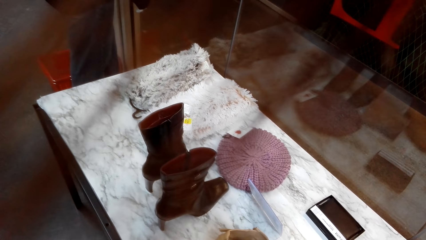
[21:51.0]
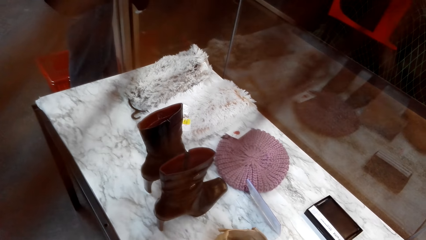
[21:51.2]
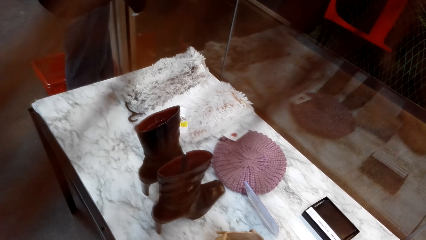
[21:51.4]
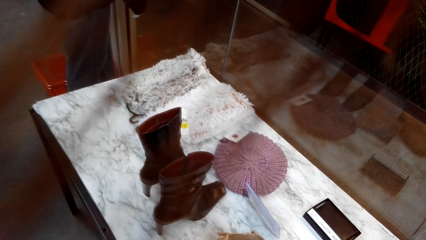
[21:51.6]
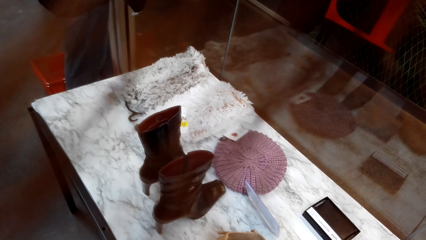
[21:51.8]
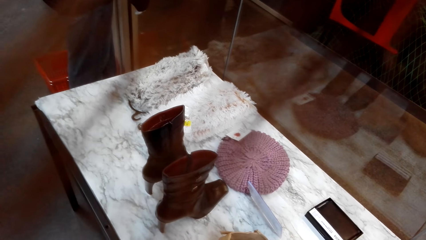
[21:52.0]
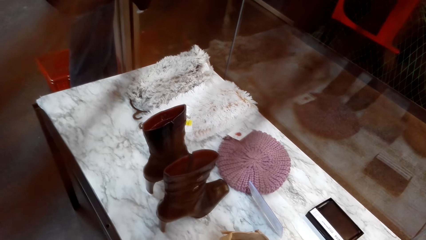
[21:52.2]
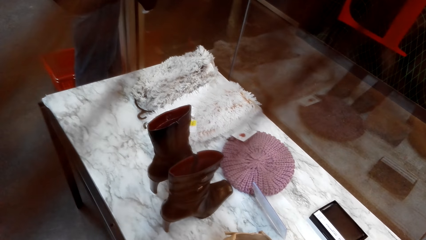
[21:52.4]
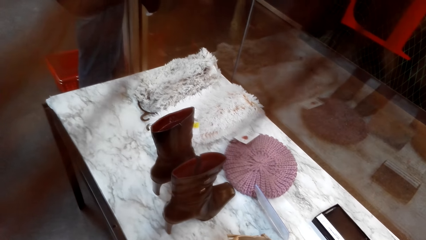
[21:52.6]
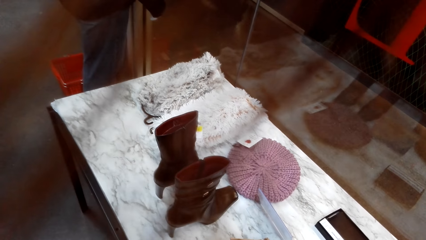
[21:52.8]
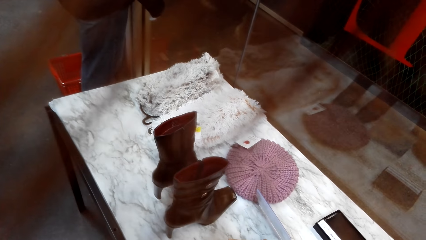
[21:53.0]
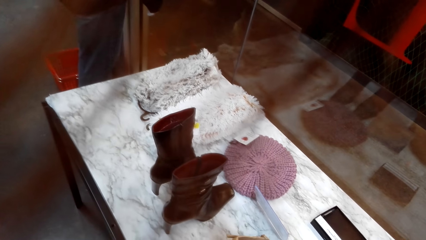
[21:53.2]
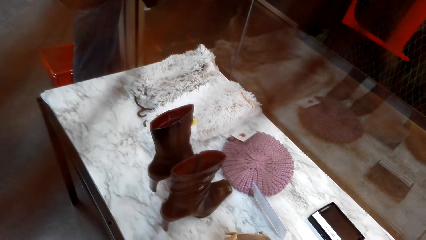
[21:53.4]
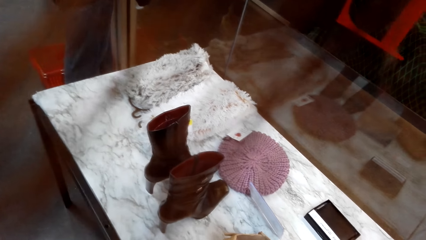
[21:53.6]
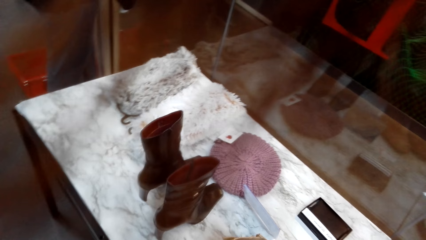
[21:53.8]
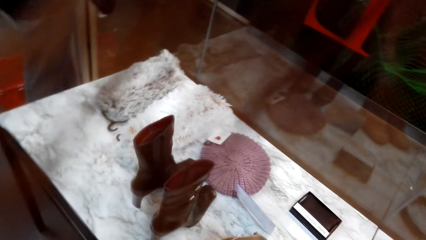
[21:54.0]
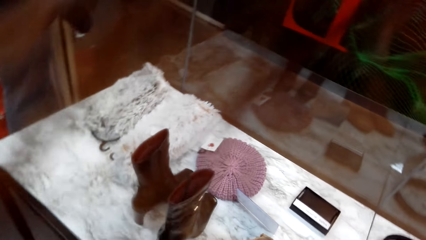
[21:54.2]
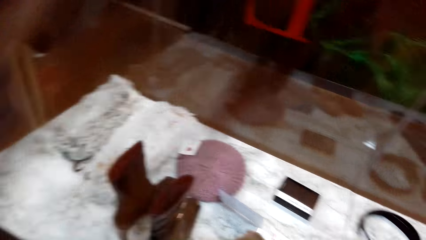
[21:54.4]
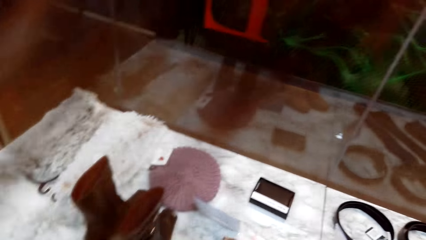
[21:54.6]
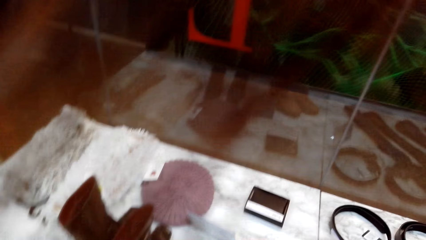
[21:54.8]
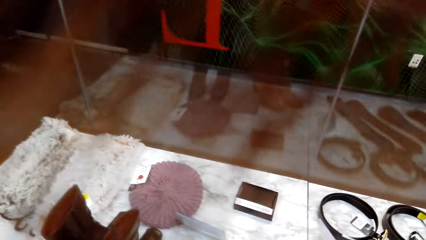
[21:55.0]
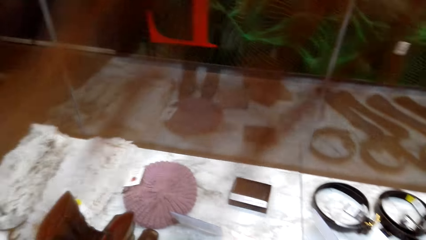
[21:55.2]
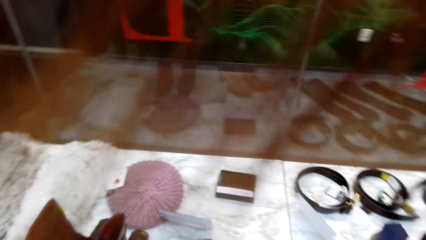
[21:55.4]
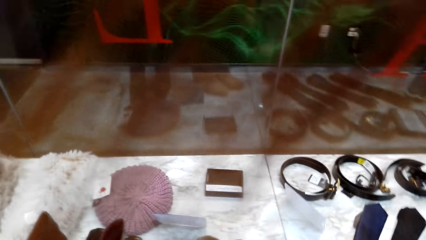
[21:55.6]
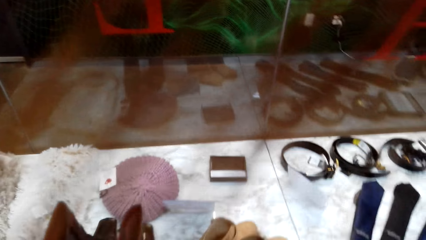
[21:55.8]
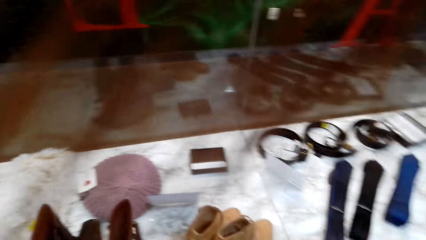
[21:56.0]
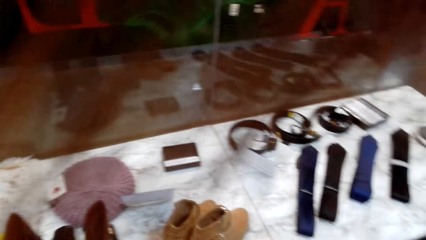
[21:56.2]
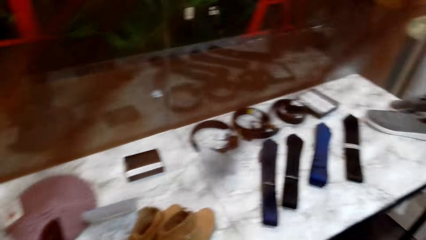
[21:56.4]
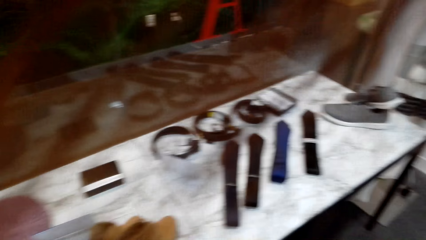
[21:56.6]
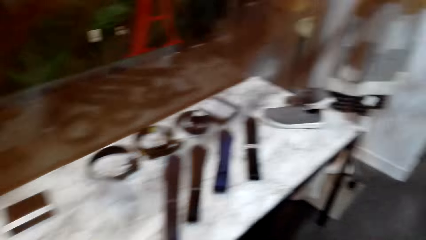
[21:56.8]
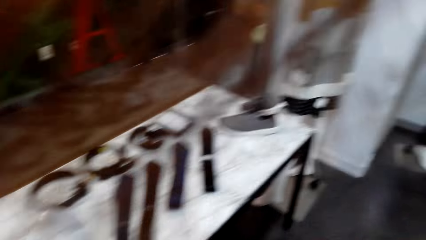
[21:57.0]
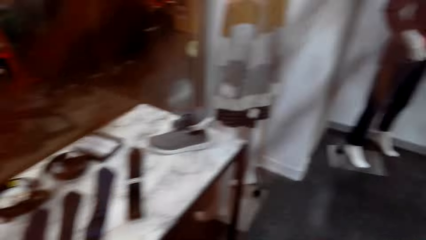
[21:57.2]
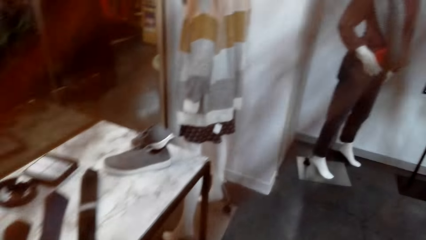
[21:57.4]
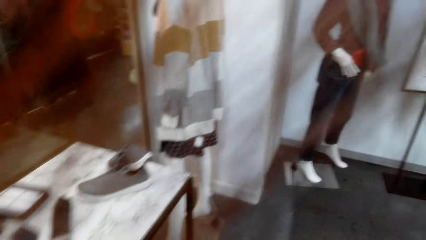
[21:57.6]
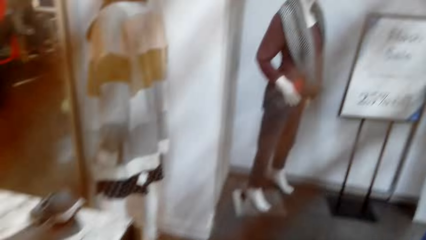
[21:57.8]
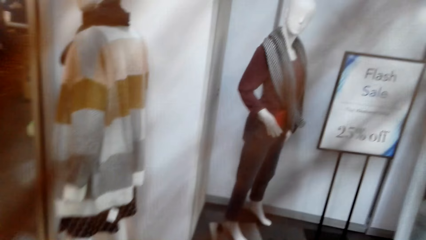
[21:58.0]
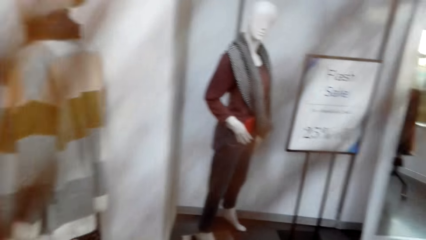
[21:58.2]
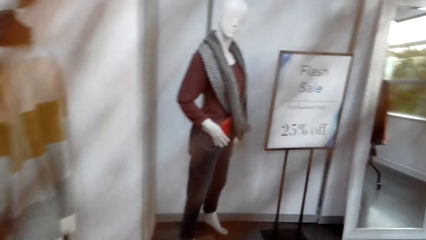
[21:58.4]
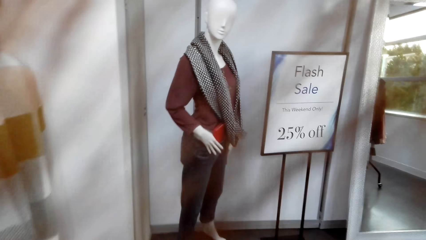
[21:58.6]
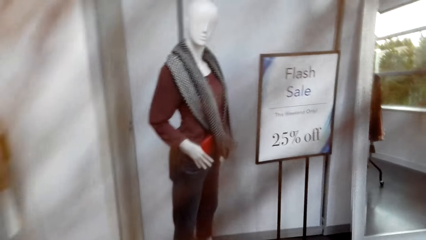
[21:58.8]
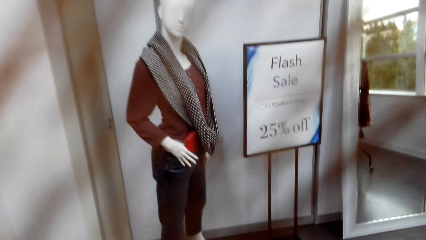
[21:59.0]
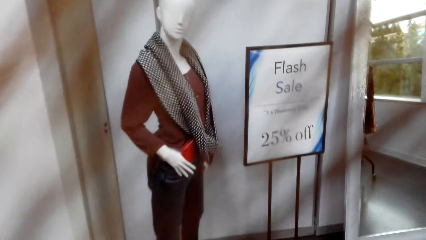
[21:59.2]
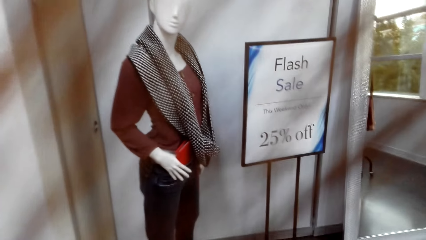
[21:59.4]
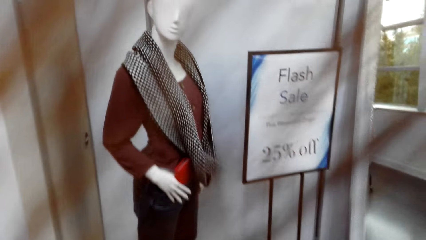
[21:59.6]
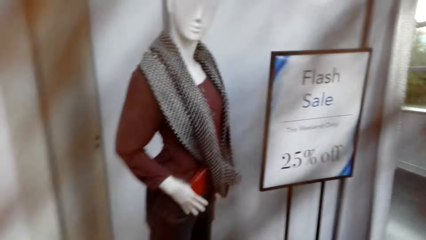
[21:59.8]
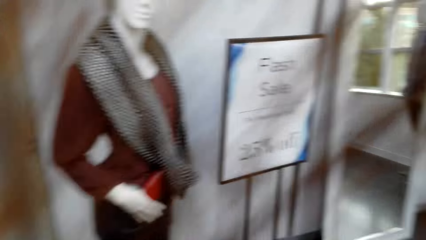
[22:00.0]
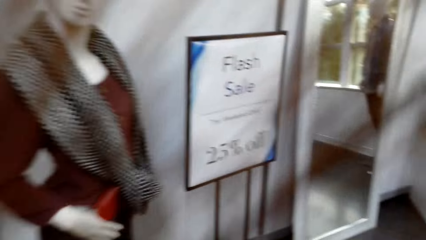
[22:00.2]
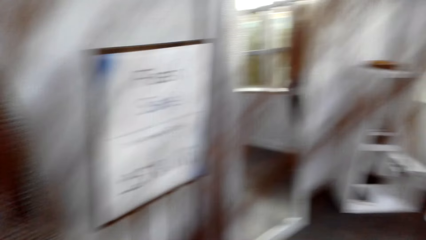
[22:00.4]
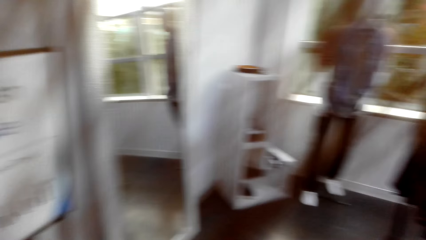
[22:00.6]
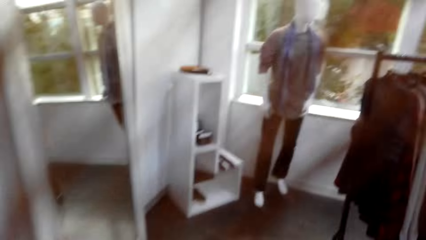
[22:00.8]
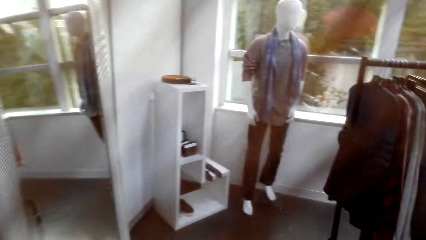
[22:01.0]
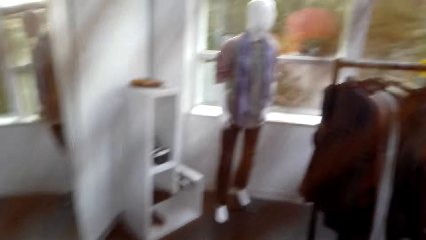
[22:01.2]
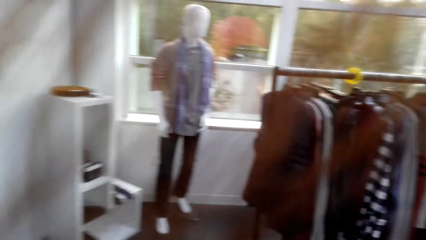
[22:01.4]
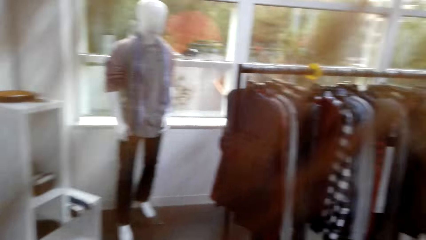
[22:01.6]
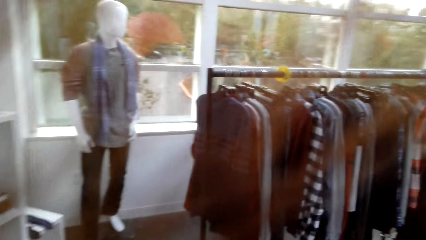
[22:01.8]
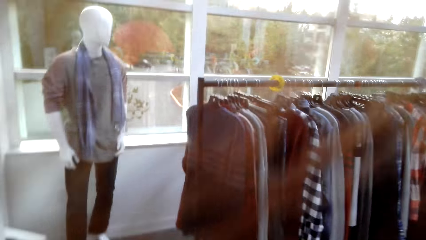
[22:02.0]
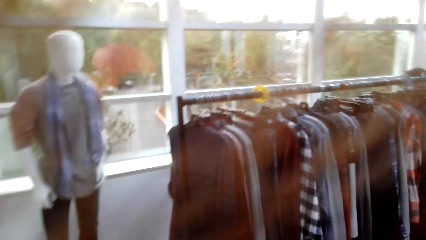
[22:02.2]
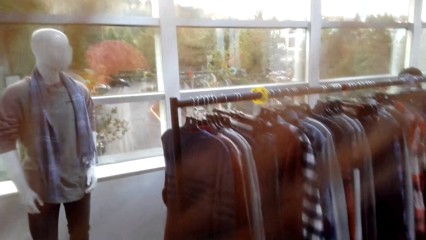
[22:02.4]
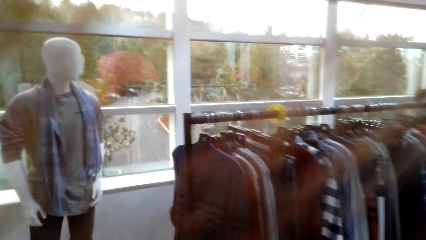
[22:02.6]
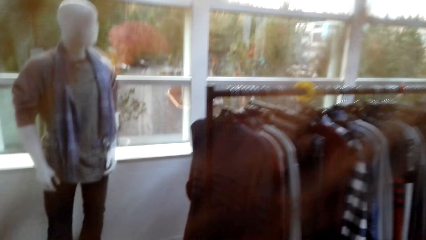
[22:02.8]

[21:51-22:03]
The camera wearer walks in the store.

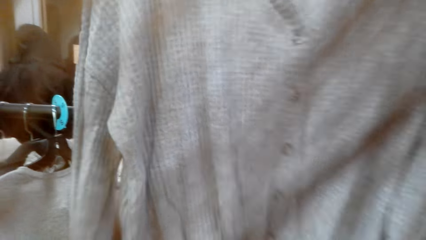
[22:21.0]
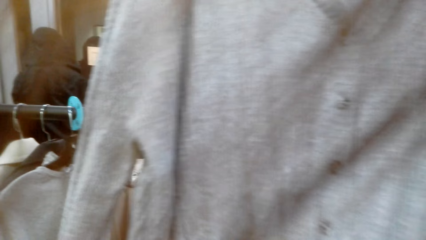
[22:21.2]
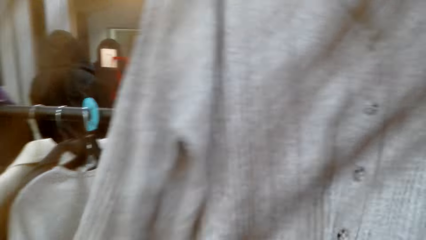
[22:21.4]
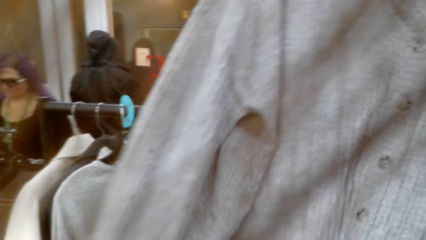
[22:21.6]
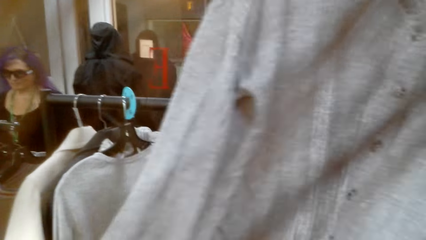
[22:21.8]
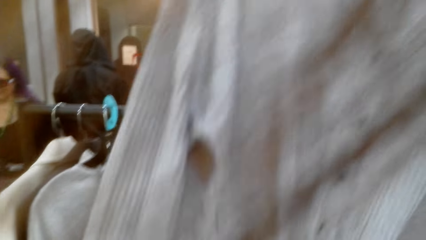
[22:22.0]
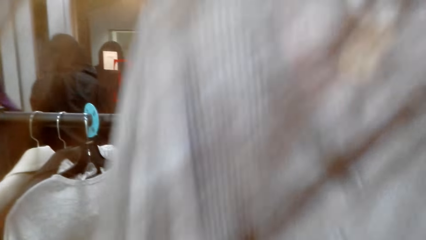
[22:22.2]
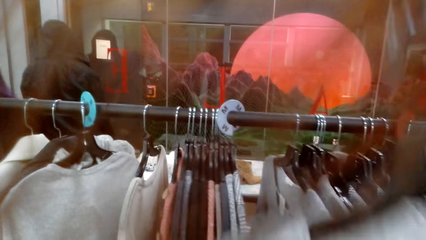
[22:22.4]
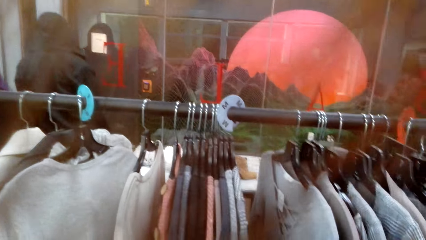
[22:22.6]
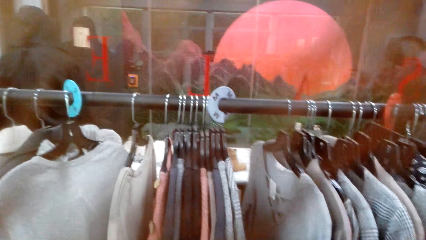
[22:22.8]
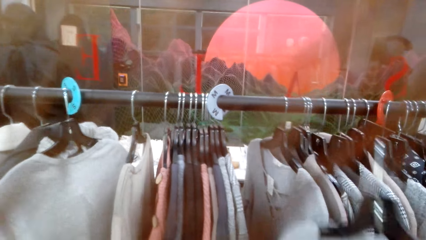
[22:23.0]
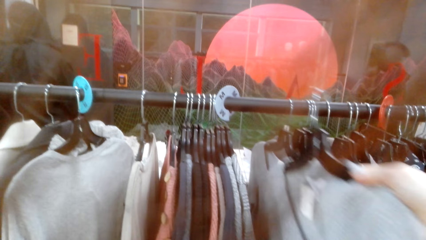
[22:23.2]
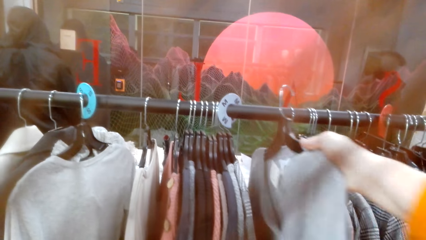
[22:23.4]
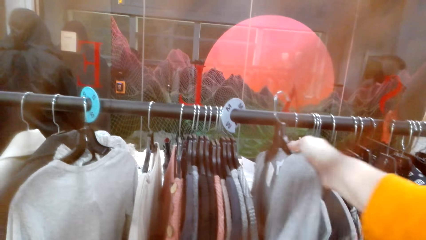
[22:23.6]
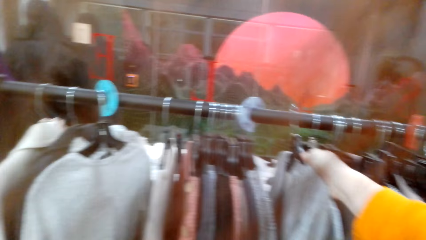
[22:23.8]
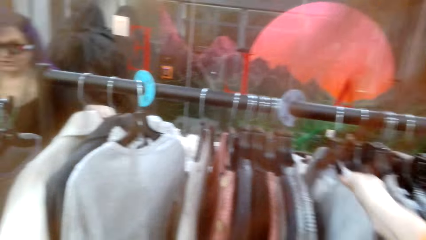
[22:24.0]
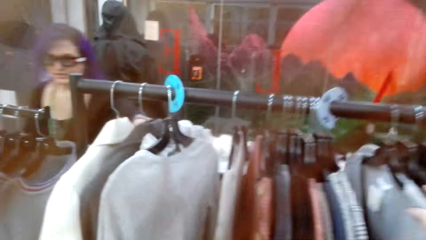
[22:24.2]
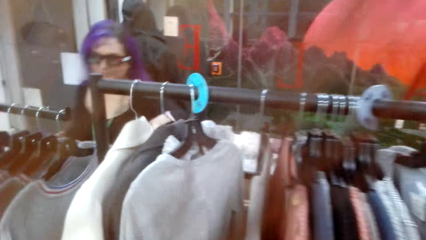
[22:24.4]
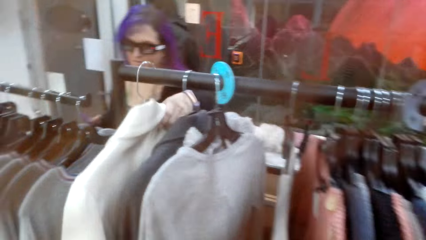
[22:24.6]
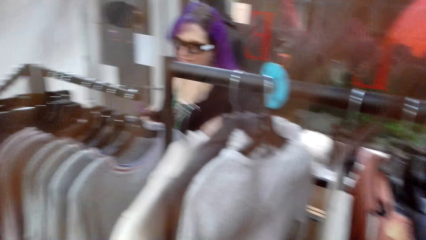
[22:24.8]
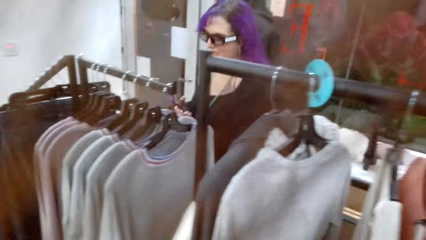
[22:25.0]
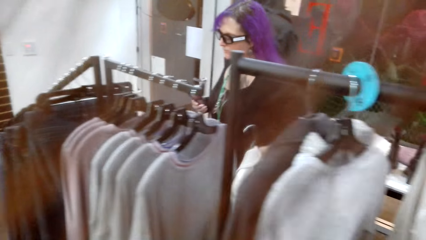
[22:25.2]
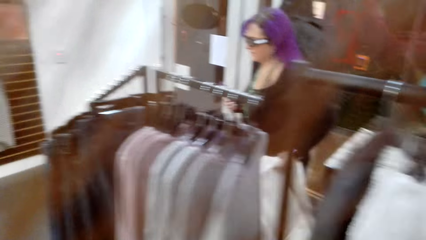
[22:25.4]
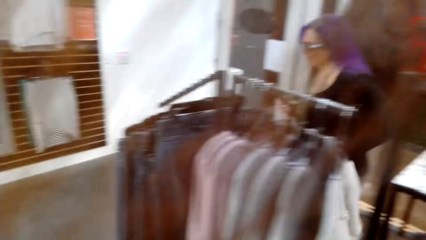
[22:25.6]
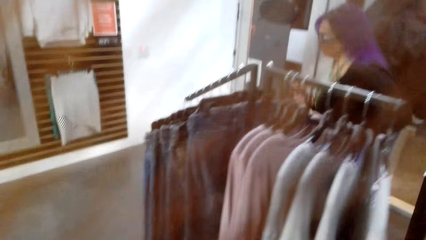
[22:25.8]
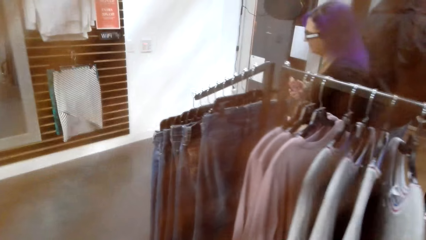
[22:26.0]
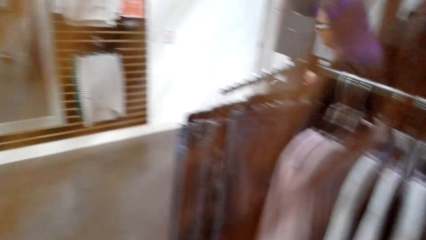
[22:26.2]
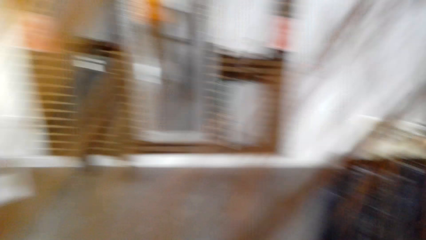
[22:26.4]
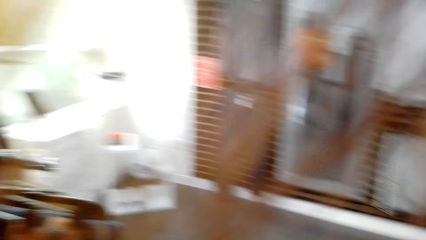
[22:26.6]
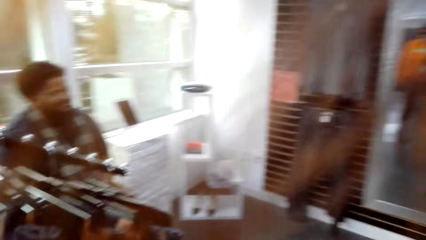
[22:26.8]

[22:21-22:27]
The camera wearer lowers the woman's top. They return the top to the cloth line. The woman speaks to the camera wearer. The camera wearer looks at the woman.
